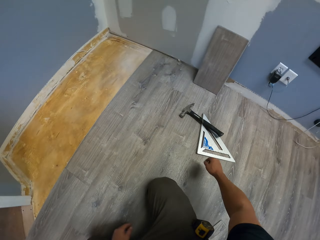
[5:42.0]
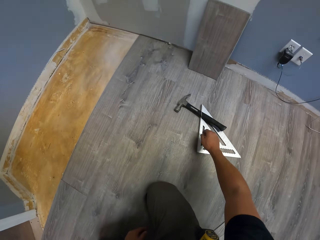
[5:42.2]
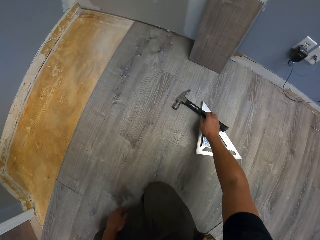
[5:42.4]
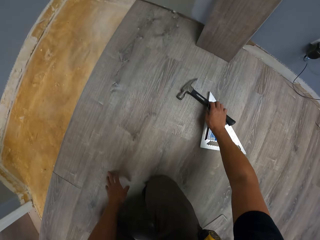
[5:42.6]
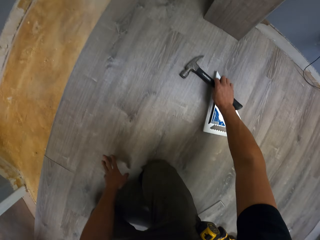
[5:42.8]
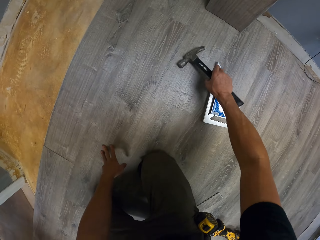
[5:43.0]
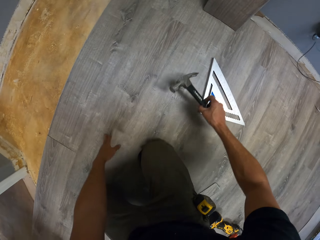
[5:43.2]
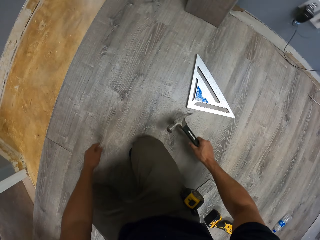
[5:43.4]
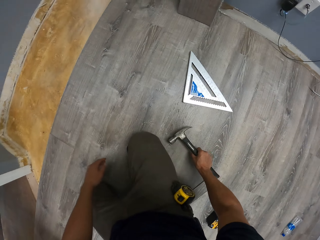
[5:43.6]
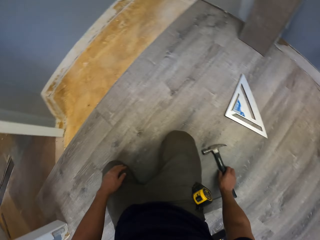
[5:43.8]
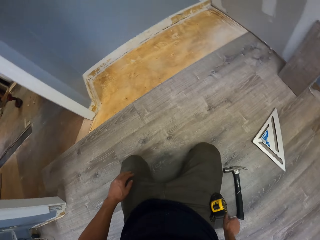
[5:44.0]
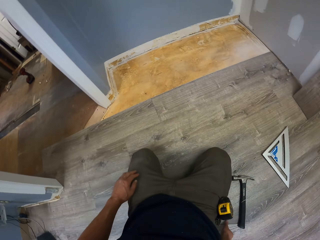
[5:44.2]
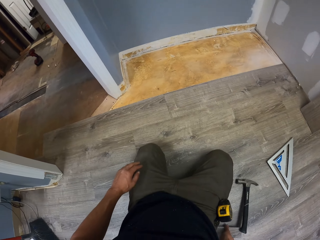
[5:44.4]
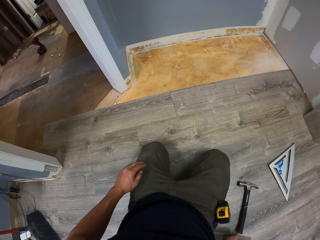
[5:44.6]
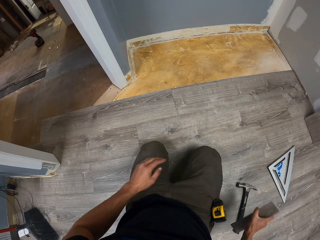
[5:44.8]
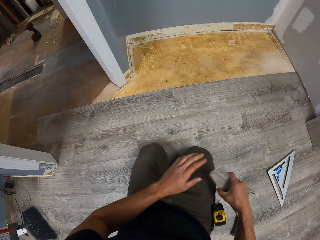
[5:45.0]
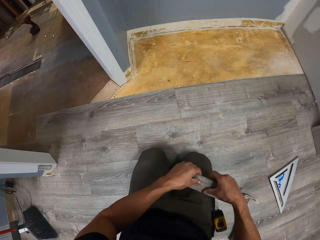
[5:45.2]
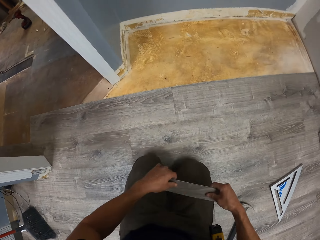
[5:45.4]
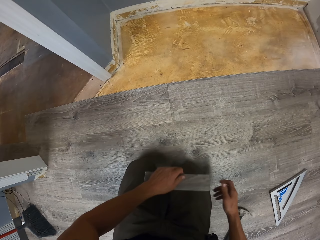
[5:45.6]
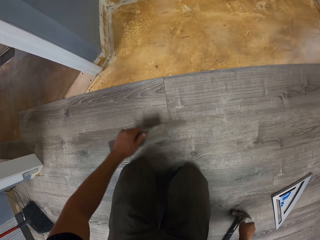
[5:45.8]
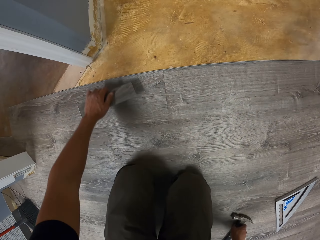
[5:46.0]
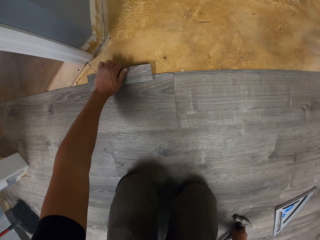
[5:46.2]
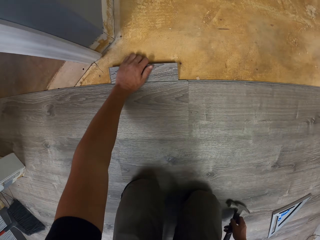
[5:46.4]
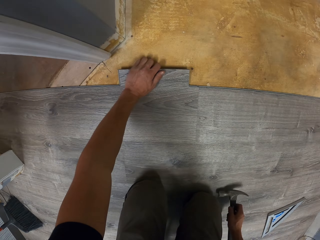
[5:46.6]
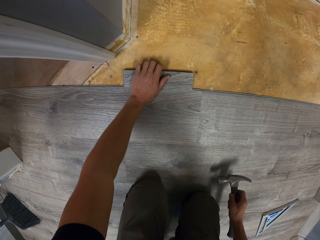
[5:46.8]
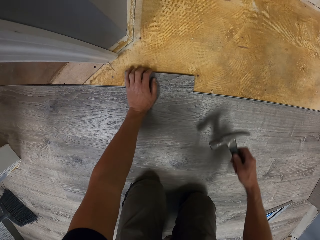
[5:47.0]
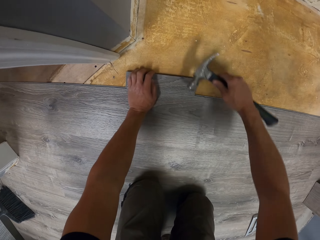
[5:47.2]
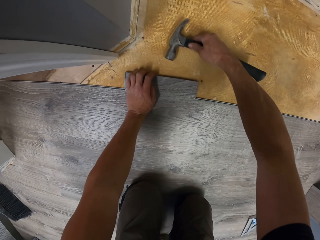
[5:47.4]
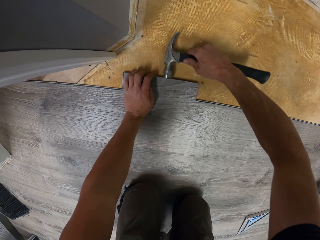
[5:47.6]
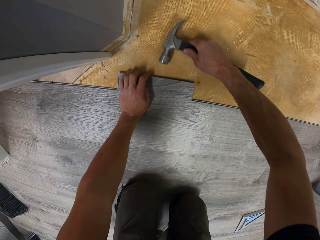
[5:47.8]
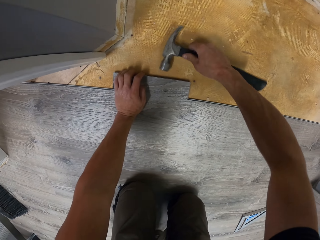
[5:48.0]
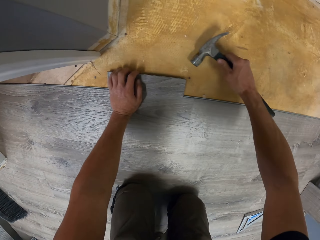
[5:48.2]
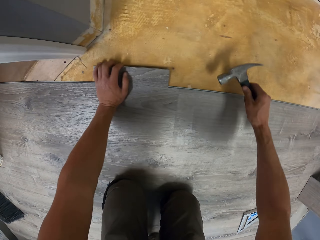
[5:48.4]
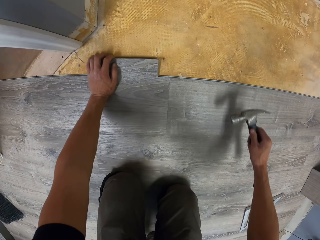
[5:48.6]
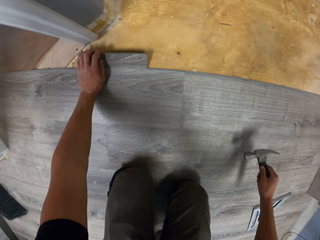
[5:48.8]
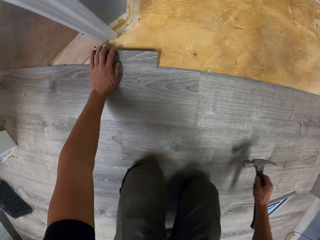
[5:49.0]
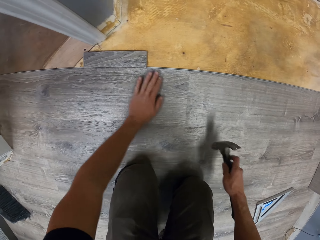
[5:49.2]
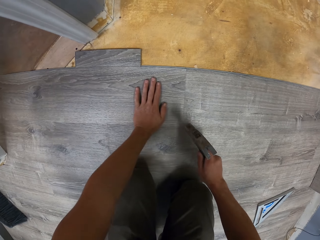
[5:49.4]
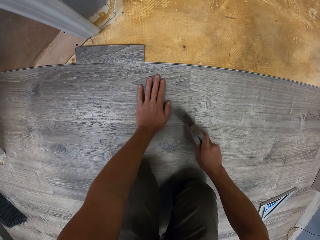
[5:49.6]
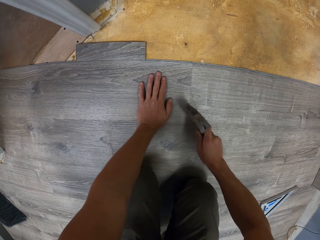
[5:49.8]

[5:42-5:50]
The camera wearer touches a claw hammer with the right hand. They move the tile to the left hand. They pick up the claw hammer with the right hand. They put the tile on the floor. They hammer the hardwood tile to fix it, using the claw hammer. They move the tile on the floor.

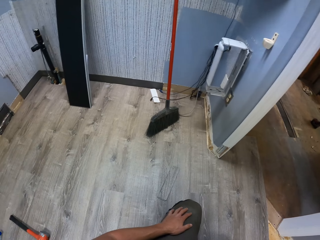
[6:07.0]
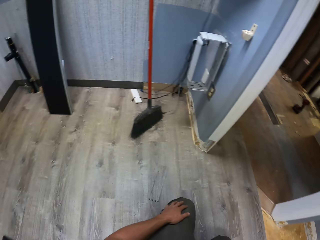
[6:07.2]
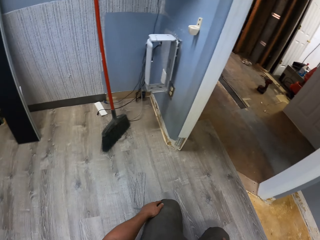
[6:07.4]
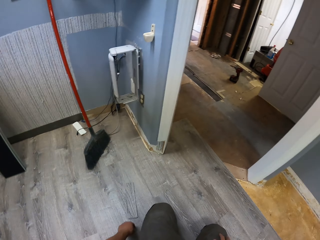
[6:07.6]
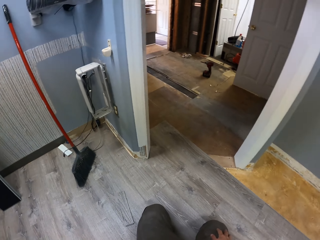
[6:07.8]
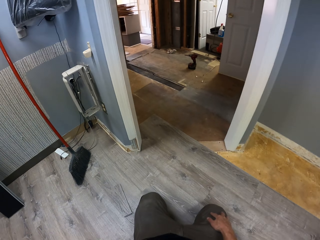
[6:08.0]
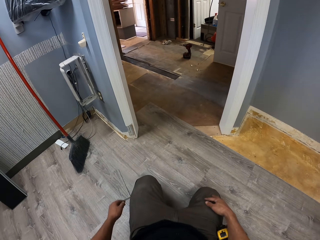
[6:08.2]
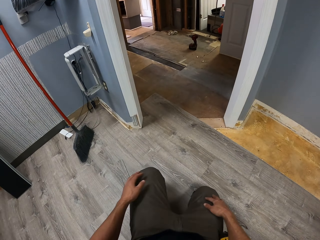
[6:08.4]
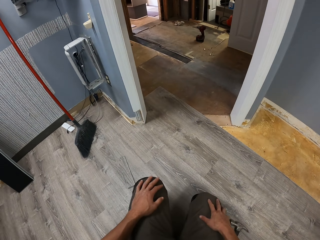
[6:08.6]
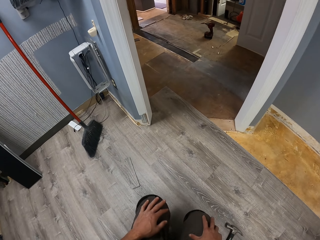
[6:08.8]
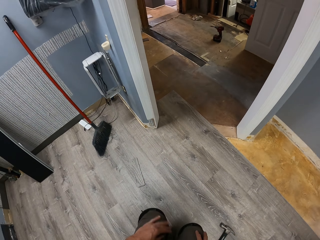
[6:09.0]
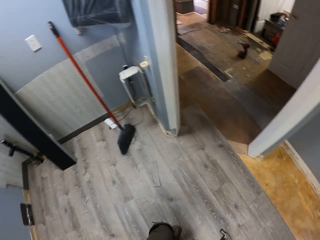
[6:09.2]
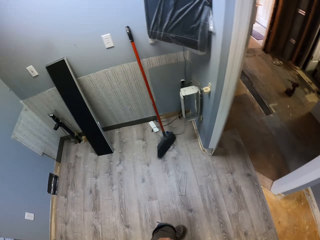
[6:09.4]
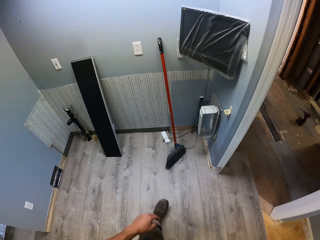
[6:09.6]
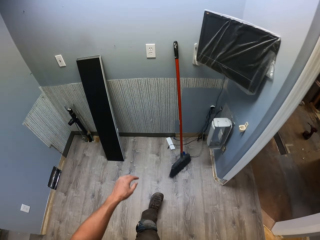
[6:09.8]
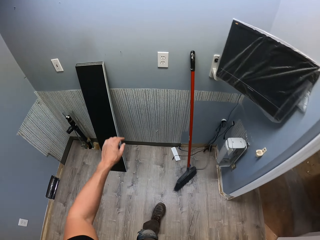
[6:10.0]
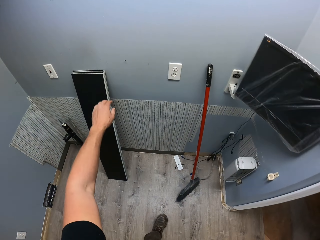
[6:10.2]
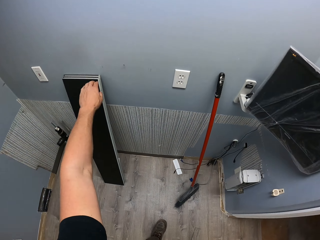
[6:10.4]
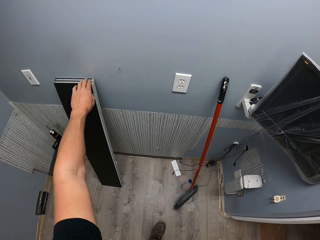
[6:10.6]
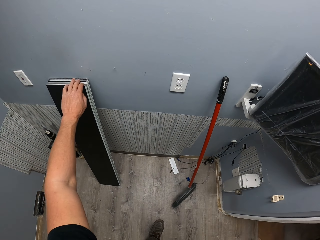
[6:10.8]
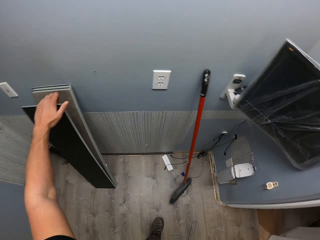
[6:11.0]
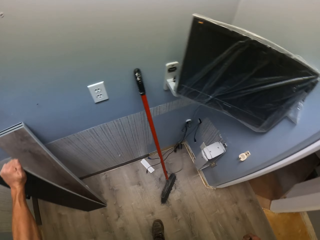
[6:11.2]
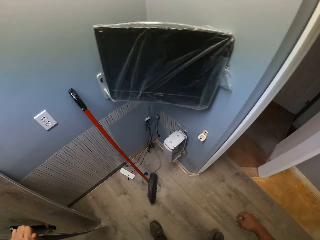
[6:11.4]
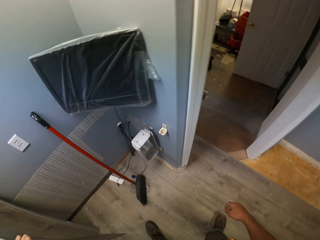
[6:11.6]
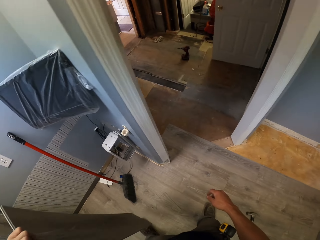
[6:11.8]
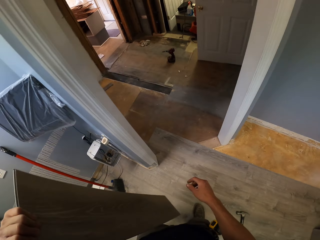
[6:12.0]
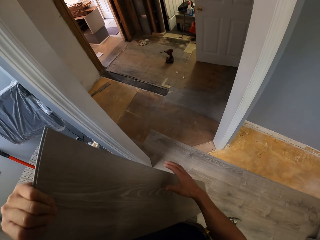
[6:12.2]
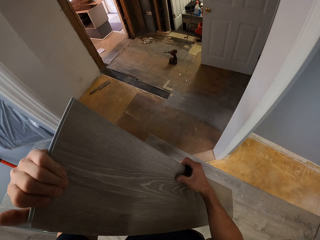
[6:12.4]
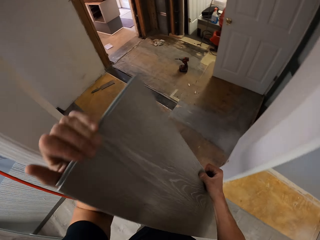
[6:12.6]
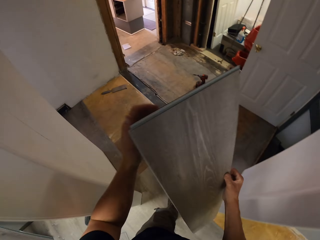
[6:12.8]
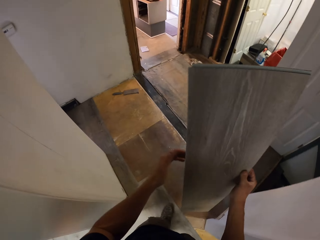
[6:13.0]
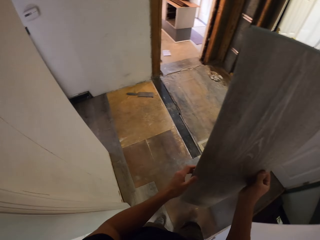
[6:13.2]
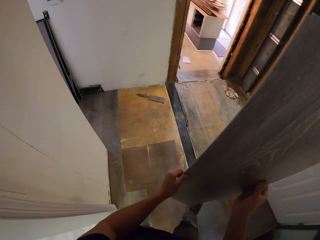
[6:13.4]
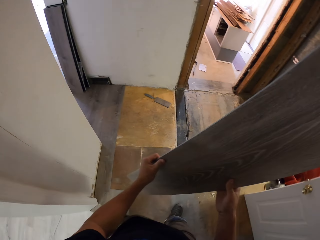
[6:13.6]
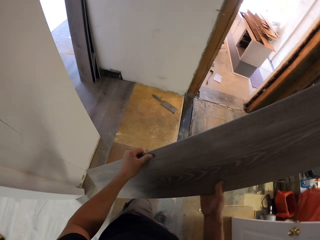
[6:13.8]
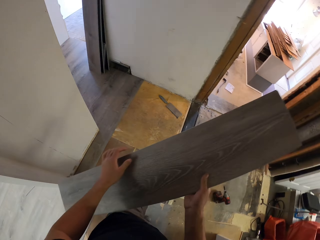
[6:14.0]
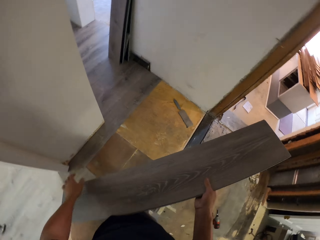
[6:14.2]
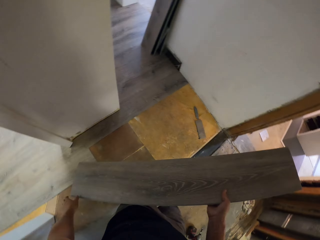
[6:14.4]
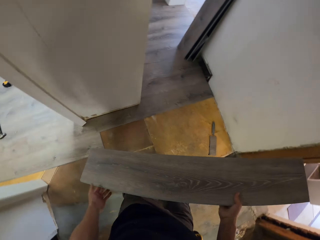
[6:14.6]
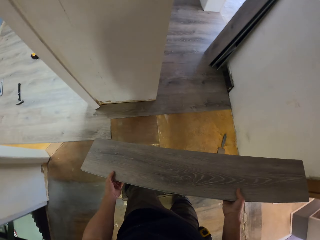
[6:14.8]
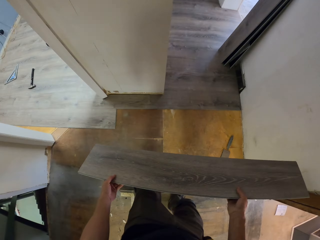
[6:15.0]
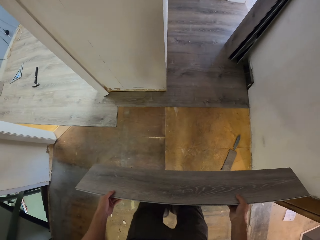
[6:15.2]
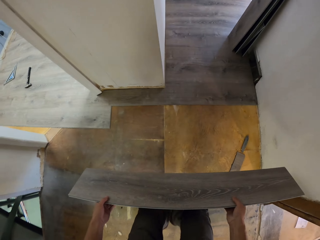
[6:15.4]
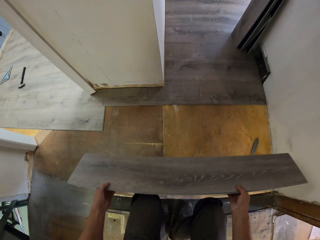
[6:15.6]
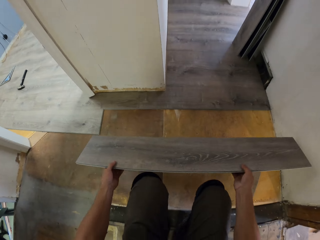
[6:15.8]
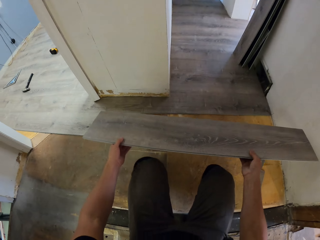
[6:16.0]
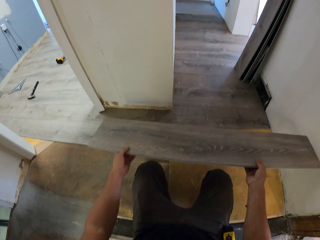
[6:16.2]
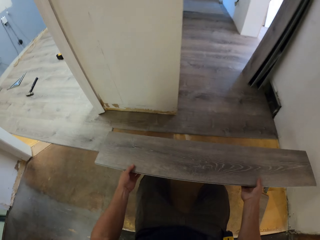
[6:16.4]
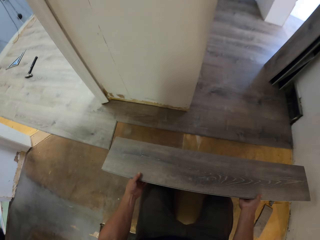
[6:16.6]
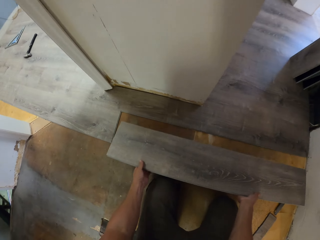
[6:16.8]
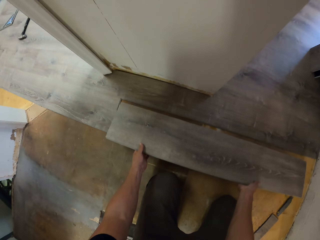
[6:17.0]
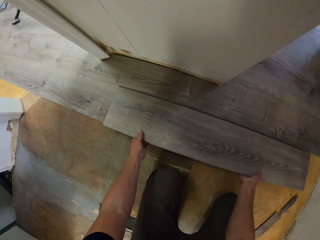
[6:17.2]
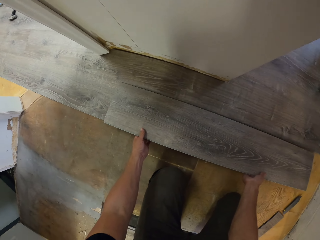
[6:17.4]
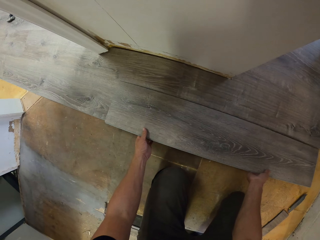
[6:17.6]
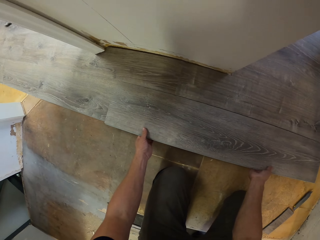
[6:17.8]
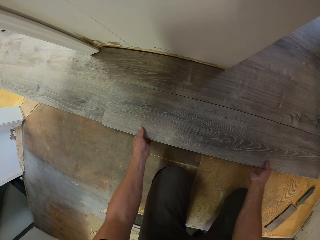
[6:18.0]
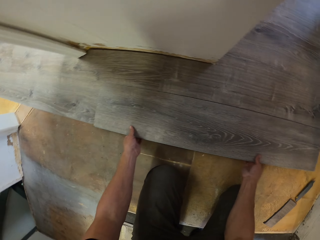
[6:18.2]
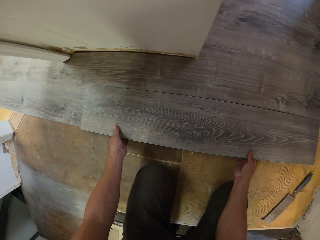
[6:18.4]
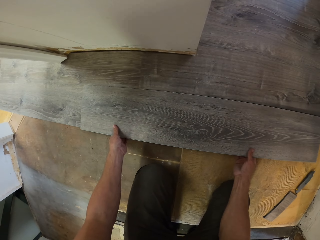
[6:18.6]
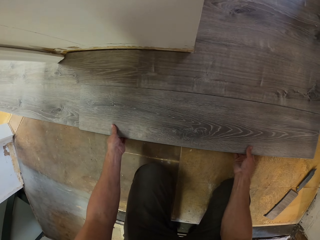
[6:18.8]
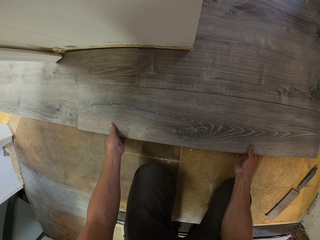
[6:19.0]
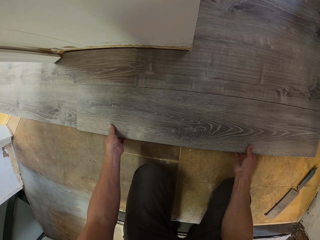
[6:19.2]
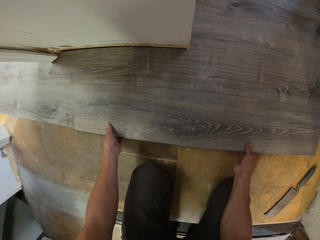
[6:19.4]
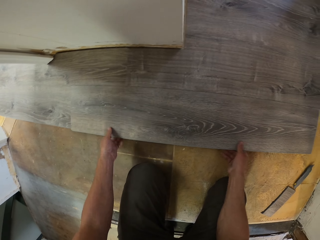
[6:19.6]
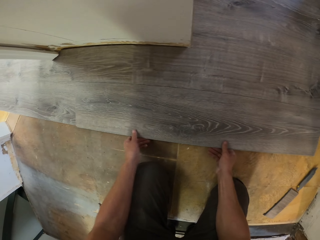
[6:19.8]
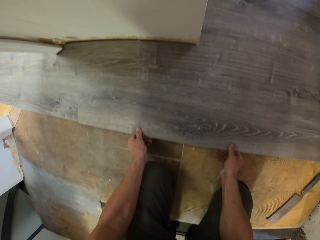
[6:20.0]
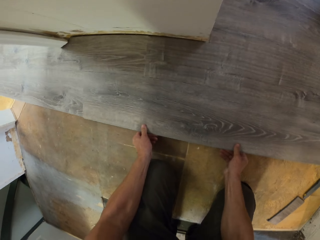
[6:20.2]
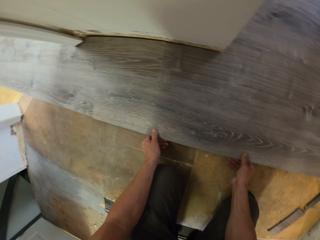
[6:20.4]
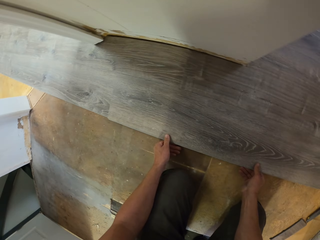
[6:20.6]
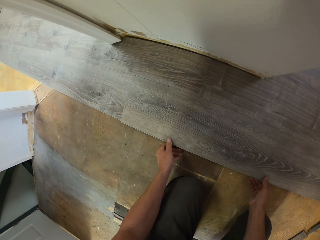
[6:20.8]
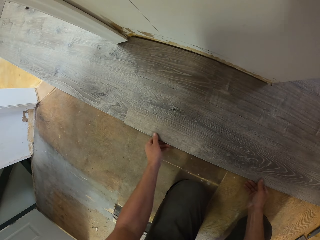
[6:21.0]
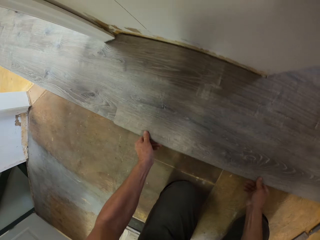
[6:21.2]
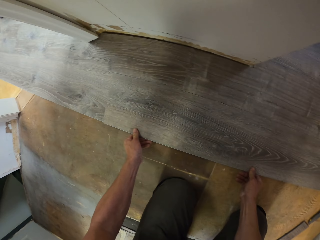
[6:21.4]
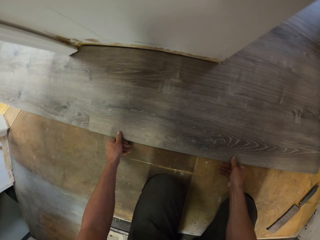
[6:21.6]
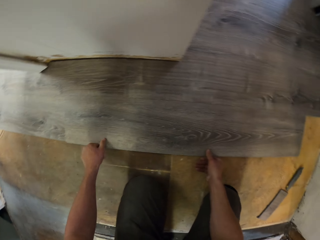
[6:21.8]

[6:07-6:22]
The camera wearer stares at the floor. They stand upright. They swing the left hand. They take a hardwood tile with the left hand. They hold the tile with the right hand. They walk in the house. They swing both hands. They drop the tile on the floor. They fit the hardwood tile on the floor.
